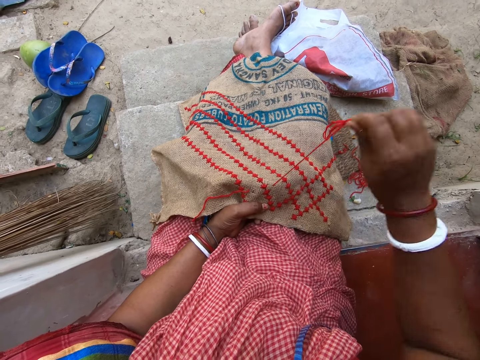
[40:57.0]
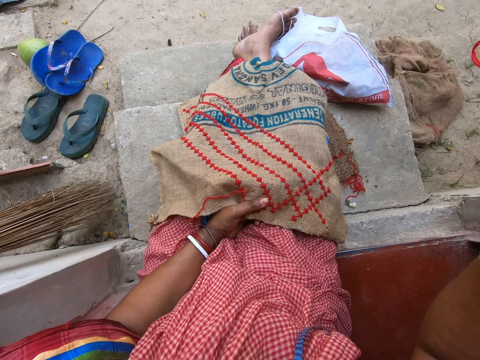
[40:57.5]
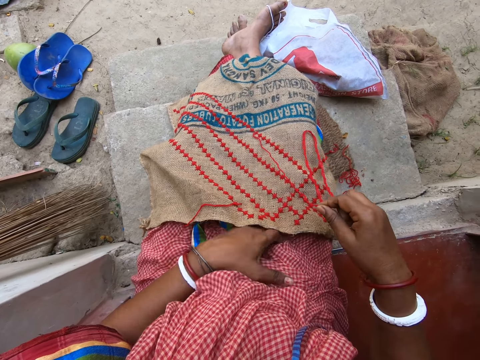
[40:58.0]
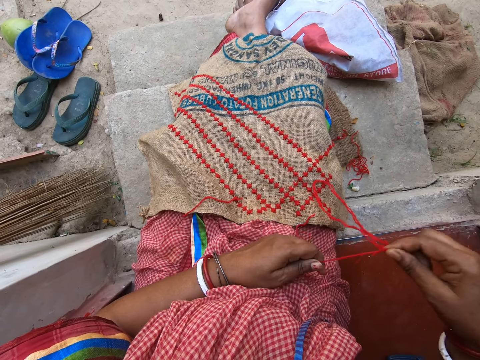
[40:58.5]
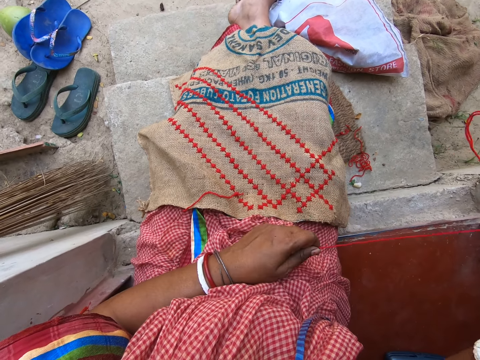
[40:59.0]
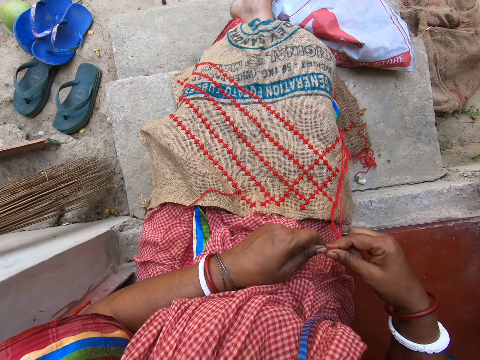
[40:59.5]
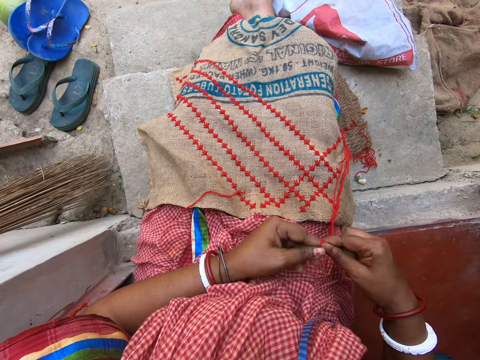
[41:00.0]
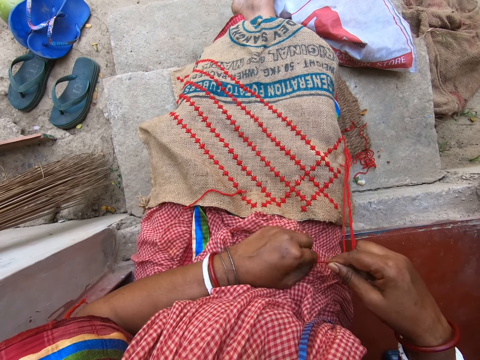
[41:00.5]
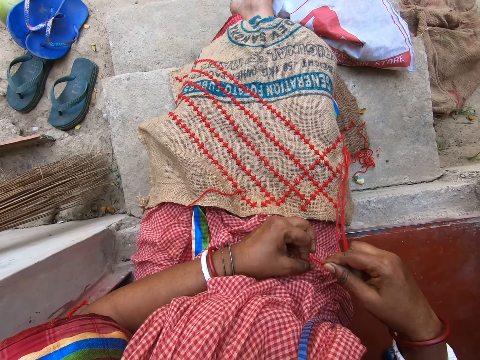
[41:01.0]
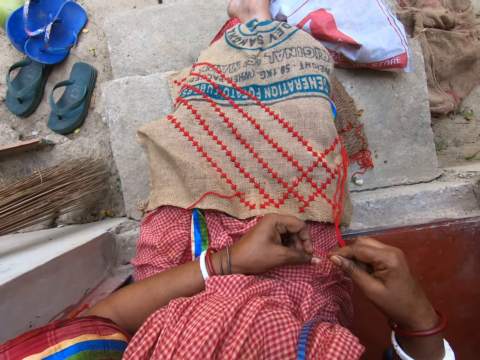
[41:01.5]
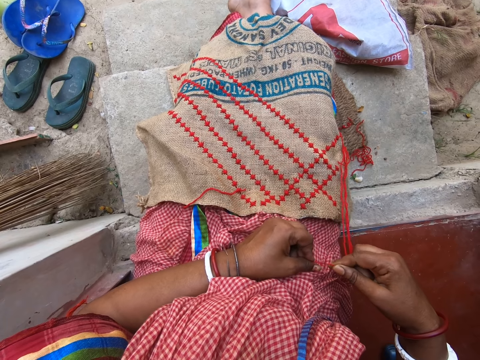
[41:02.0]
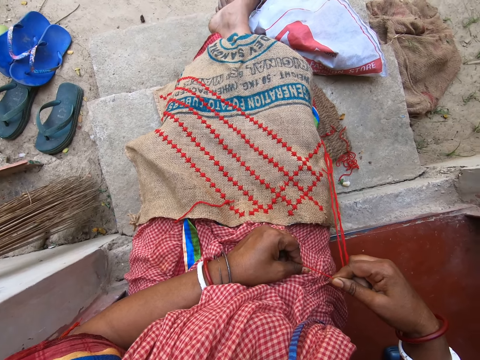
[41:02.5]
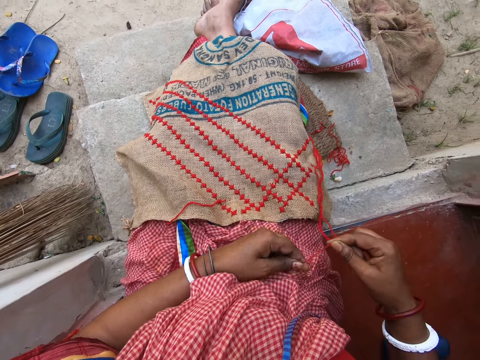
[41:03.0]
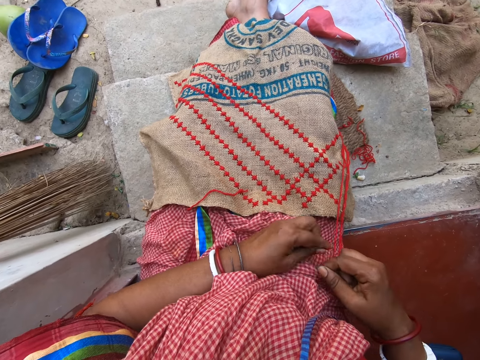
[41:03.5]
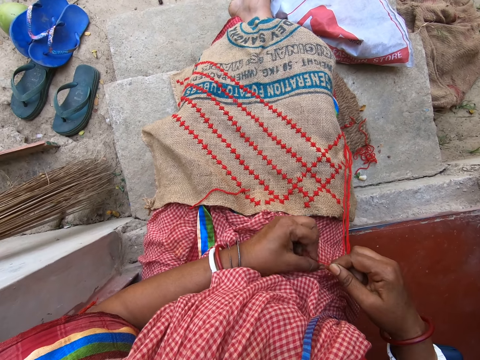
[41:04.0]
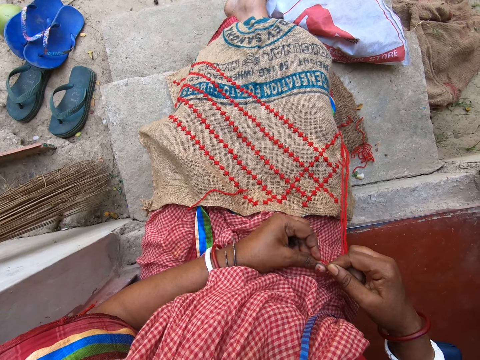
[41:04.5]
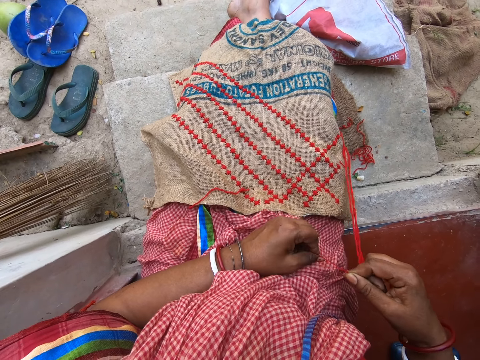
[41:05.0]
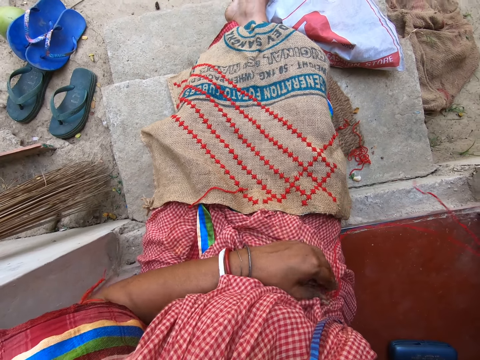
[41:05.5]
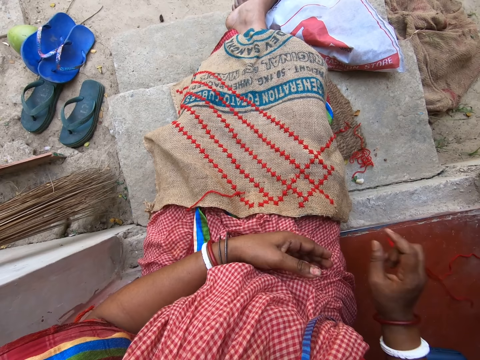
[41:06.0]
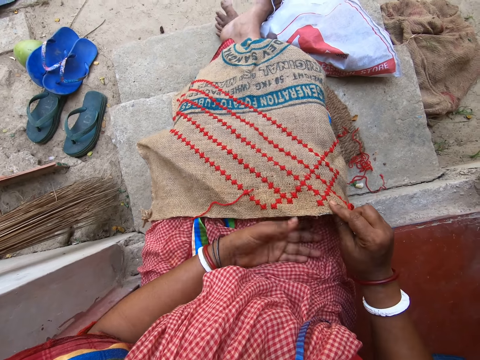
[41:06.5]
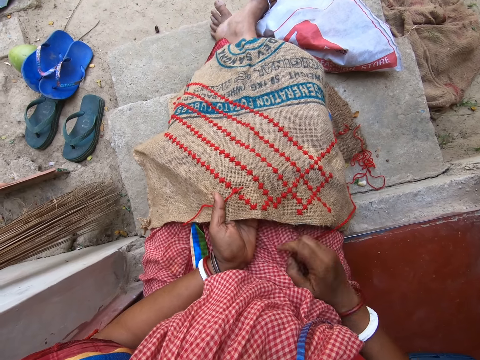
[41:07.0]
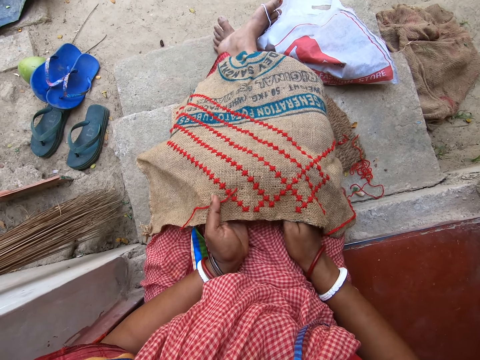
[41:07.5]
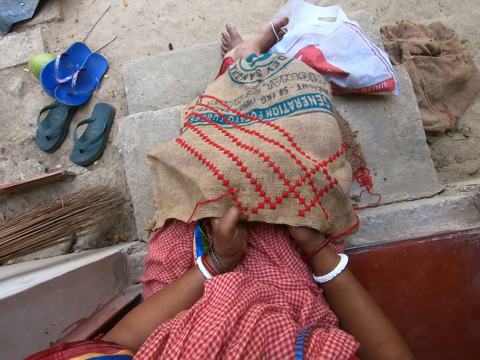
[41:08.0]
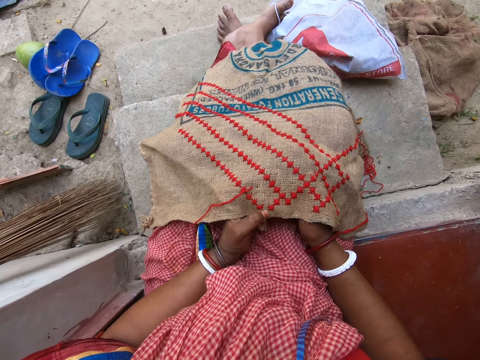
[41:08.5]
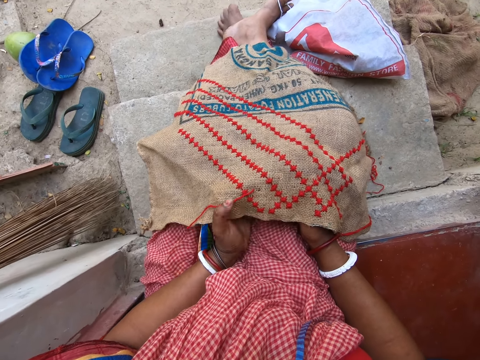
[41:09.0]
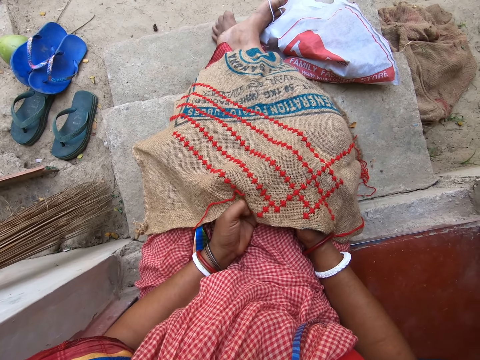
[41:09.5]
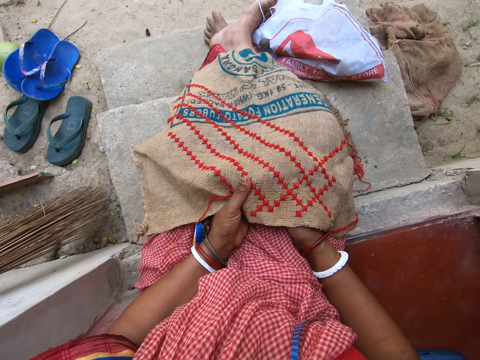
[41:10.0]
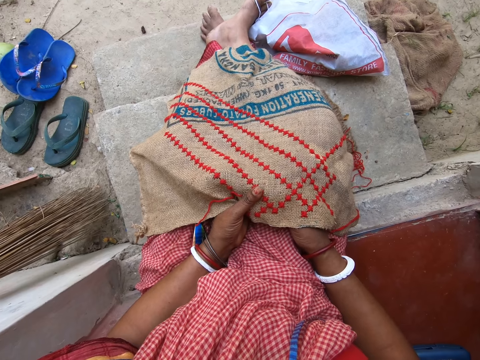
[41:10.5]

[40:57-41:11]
The camera wearer pulls the wool thread in the needle from the jute sack on her lap with her right hand. She holds the wool thread in the needle with her left hand. She pulls the wool thread in the needle in her left hand with her right hand. She holds the wool thread in the needle with her hands. She ties the wool thread in the needle with her hands. She lowers the wool thread in the needle with her right hand. She raises the jute sack on her lap with her right hand. She holds the jute sack with her left hand. She puts her right hand under the jute sack on her lap.

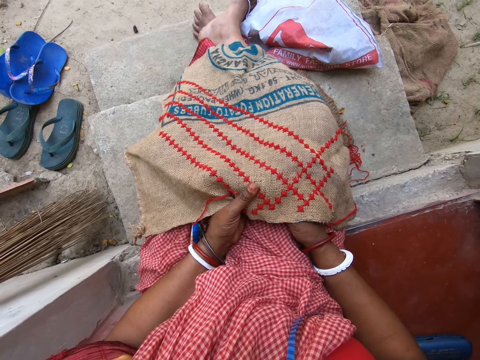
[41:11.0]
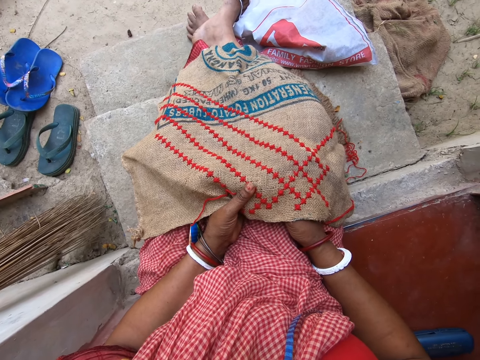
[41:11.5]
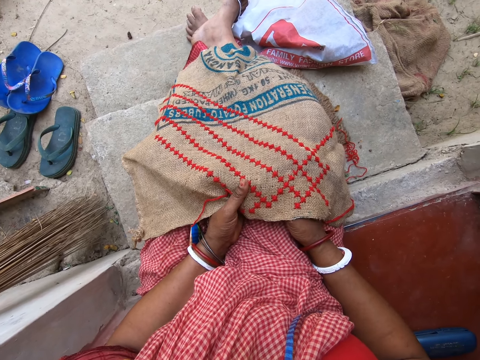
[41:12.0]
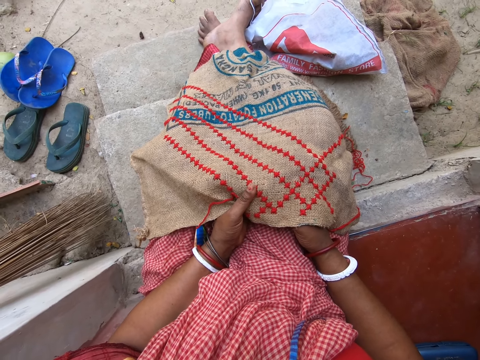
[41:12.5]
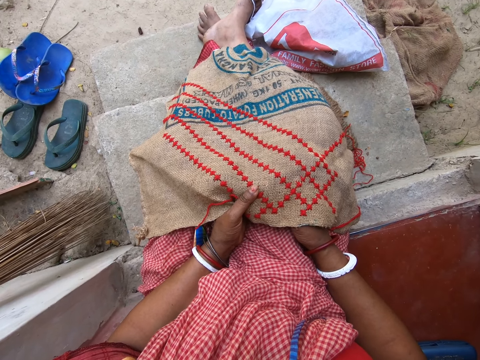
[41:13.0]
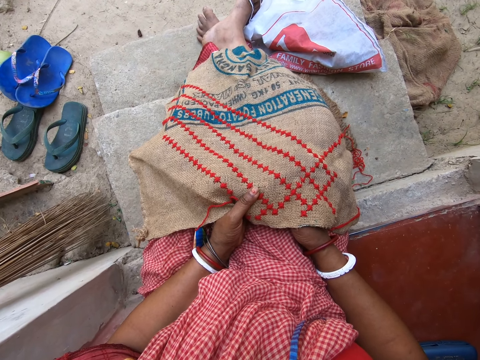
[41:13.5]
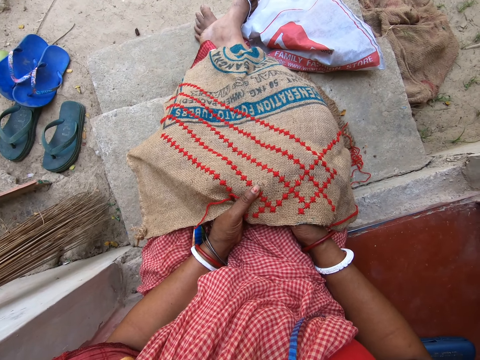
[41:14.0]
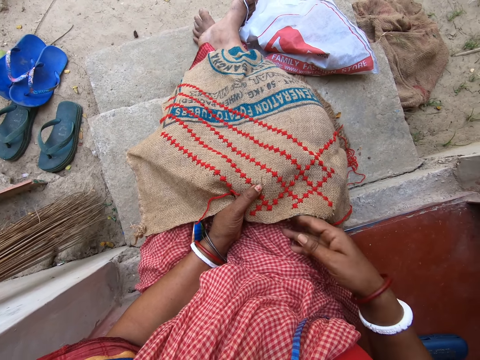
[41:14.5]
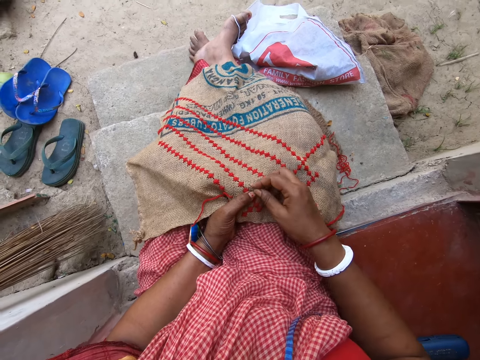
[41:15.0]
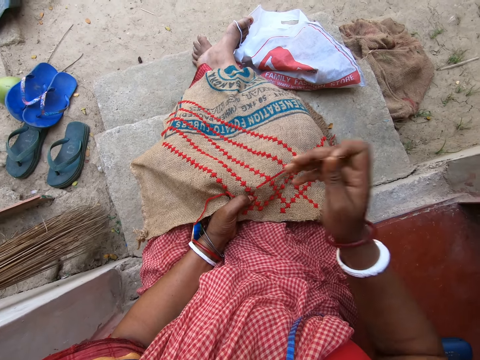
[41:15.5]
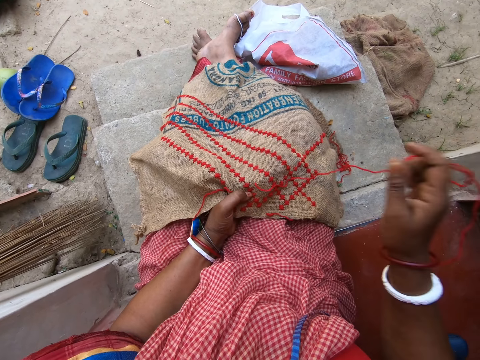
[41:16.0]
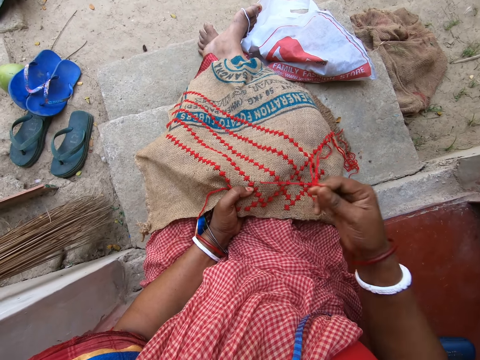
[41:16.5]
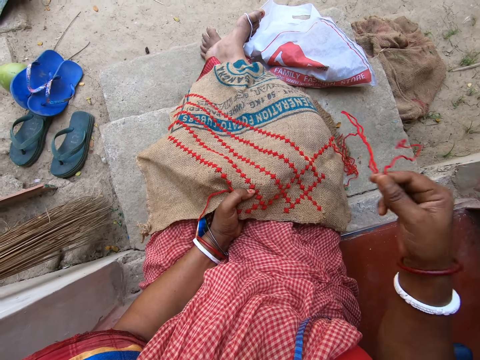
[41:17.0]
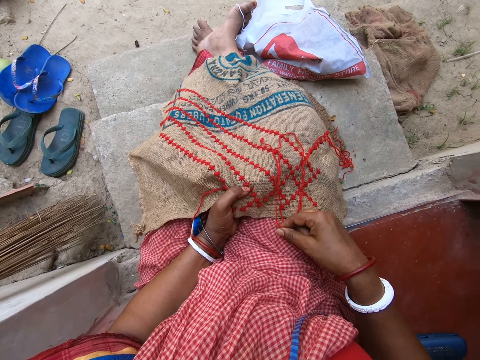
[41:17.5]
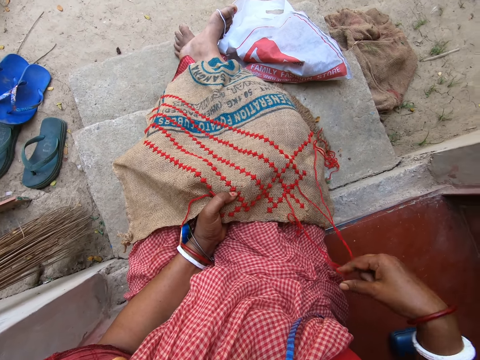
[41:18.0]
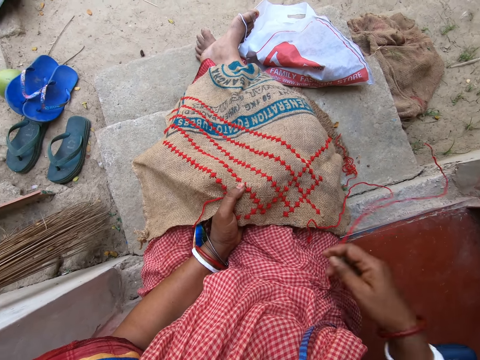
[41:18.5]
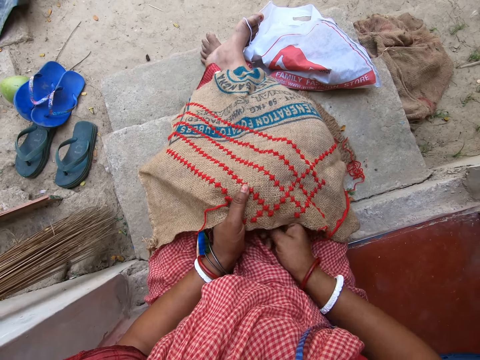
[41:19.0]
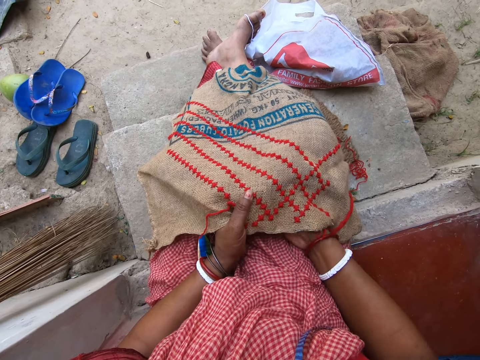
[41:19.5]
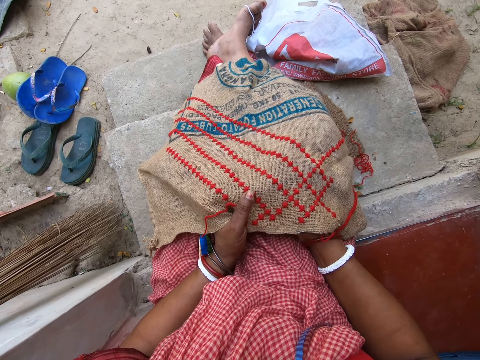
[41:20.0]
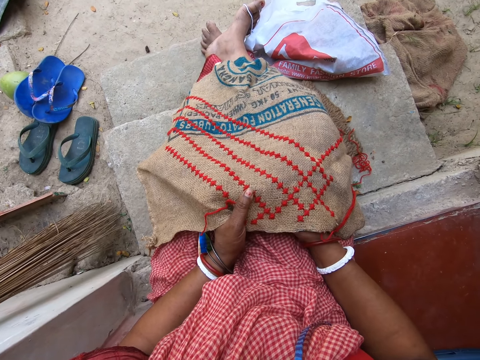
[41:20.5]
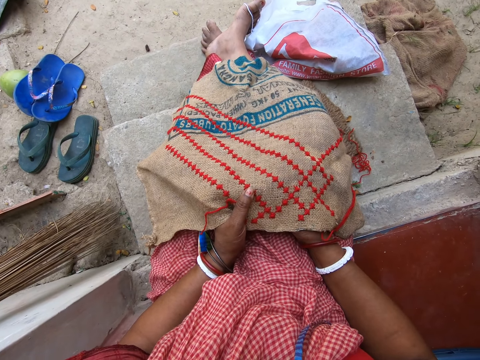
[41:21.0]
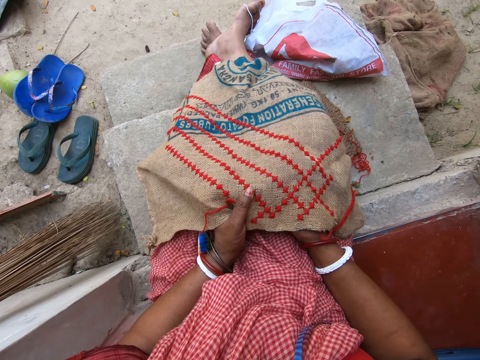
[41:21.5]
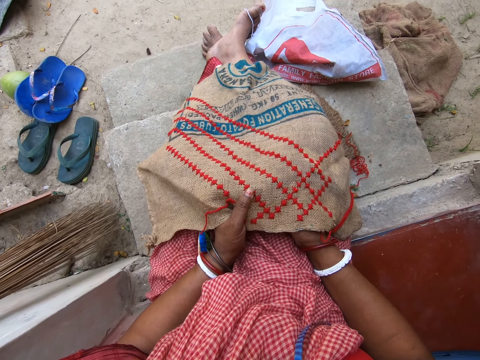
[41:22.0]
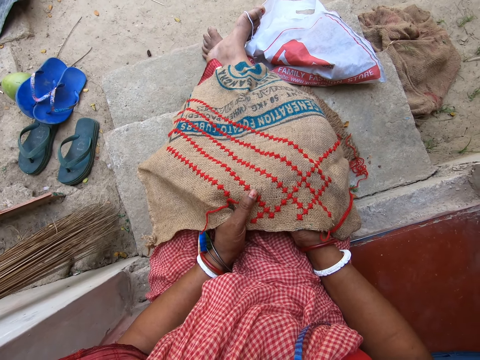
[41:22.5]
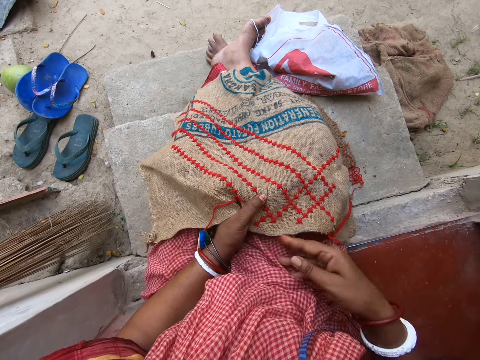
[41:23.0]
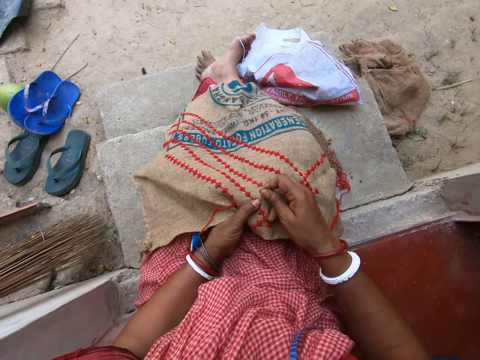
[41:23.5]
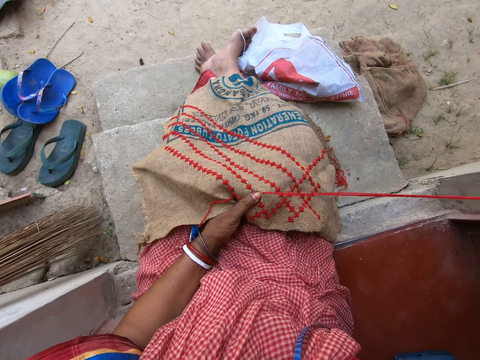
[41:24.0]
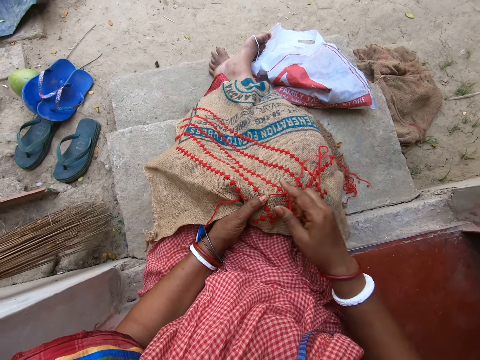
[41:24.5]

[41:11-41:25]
The camera wearer inserts the needle in her right hand in the jute sack on her lap. She pulls the needle from the jute sack on her lap with her right hand. She pulls the wool thread in the needle from the jute sack on her lap with her right hand. She lowers the wool thread in the needle with her right hand. She puts her right hand under the jute sack on her lap. She inserts the needle in her right hand in the jute sack on her lap. She pulls the needle from the jute sack on her lap with her right hand.
